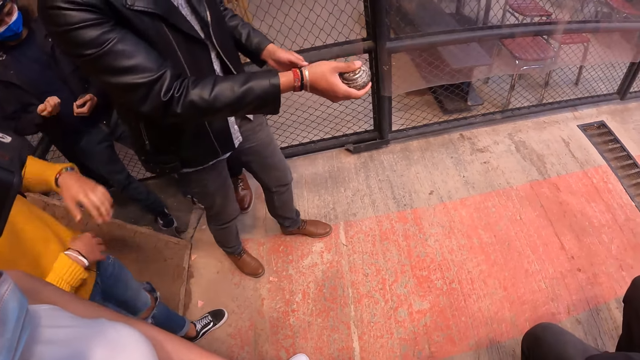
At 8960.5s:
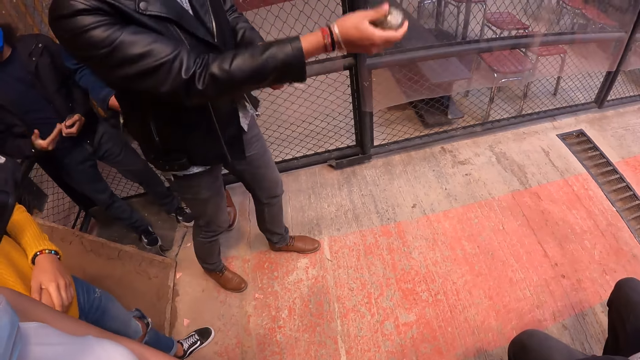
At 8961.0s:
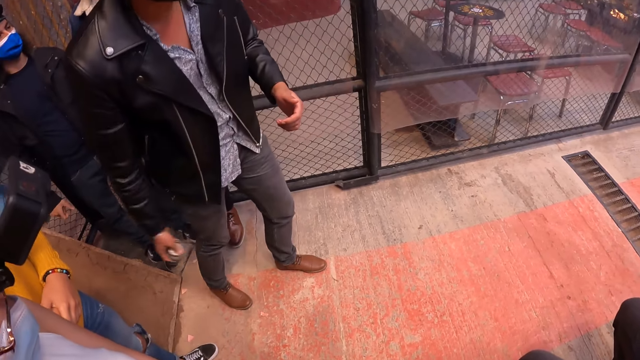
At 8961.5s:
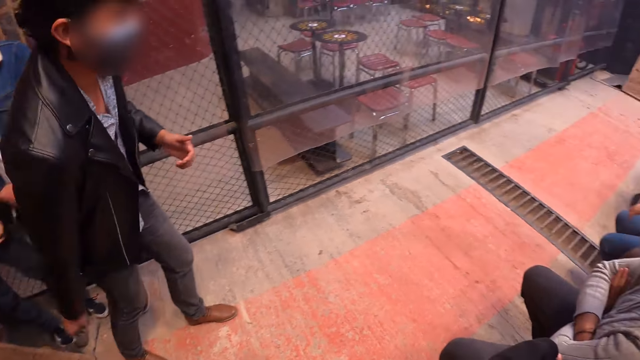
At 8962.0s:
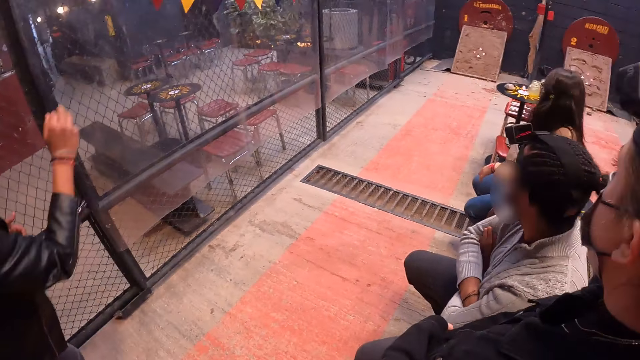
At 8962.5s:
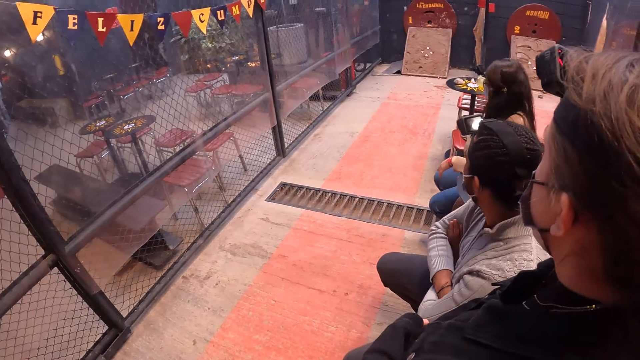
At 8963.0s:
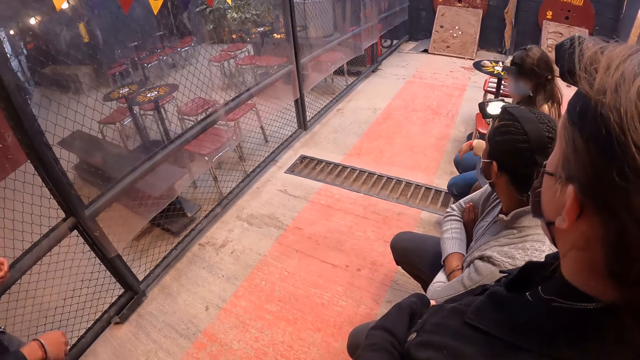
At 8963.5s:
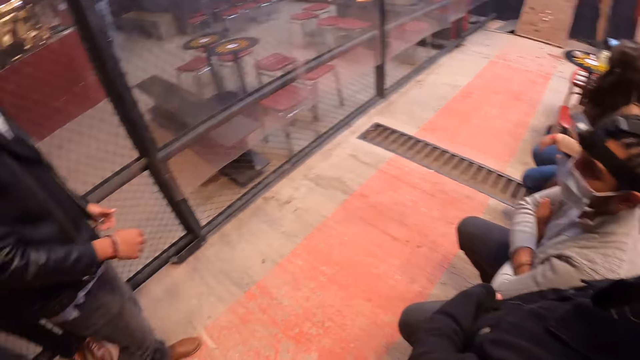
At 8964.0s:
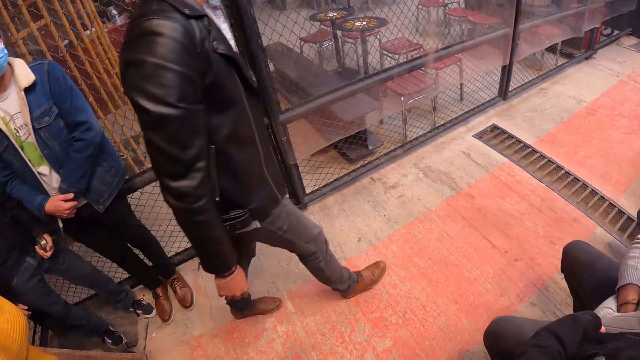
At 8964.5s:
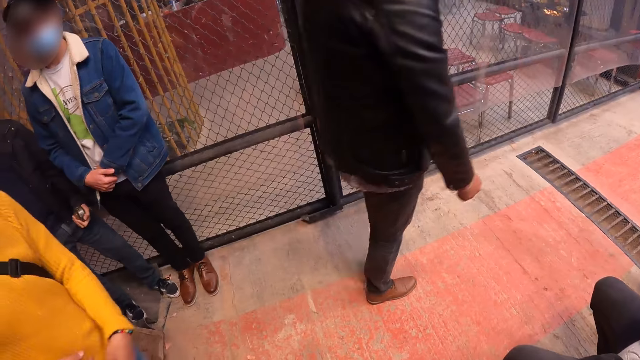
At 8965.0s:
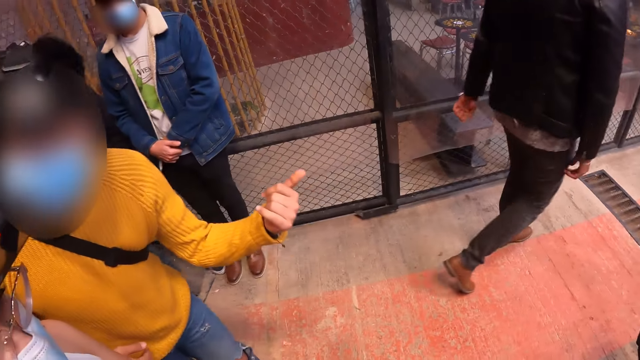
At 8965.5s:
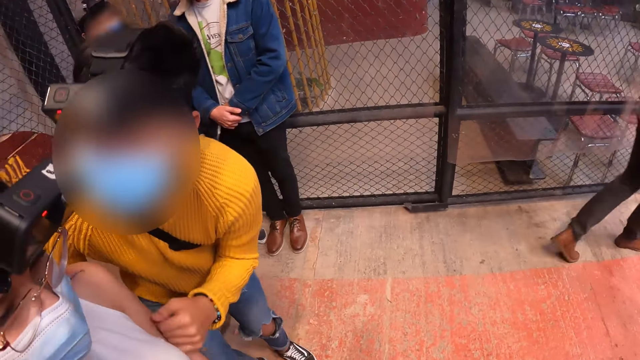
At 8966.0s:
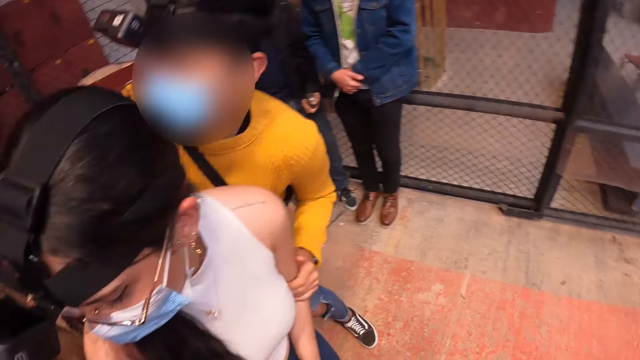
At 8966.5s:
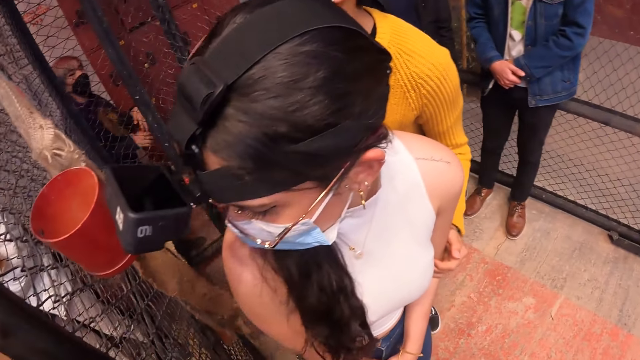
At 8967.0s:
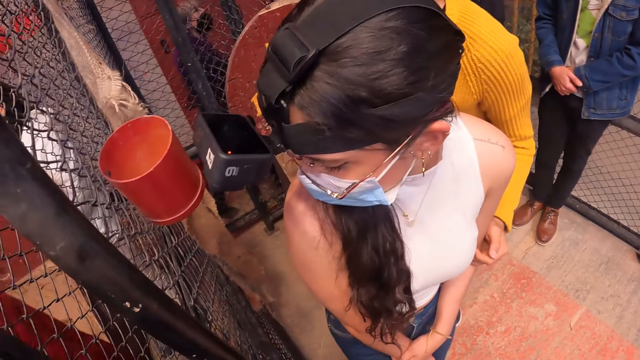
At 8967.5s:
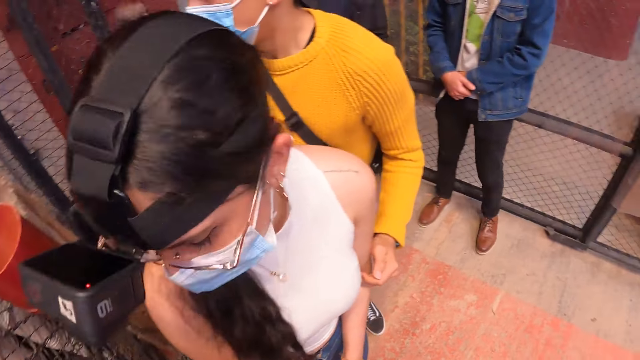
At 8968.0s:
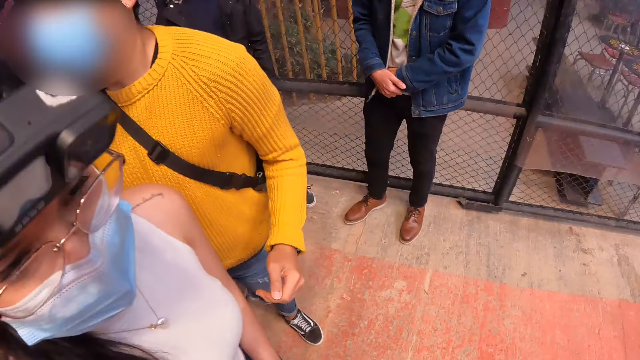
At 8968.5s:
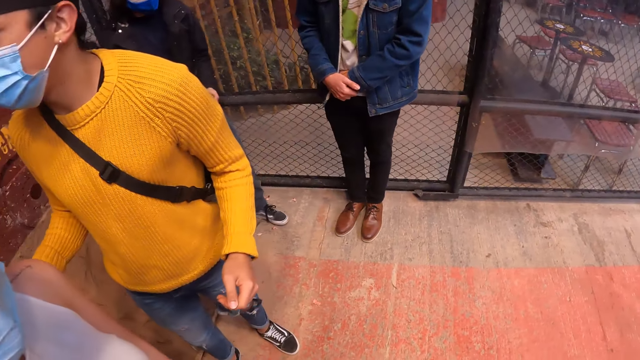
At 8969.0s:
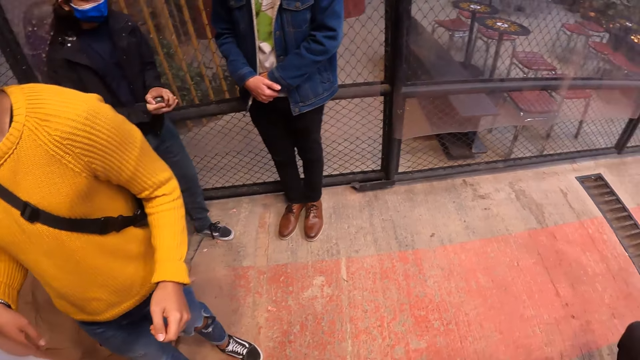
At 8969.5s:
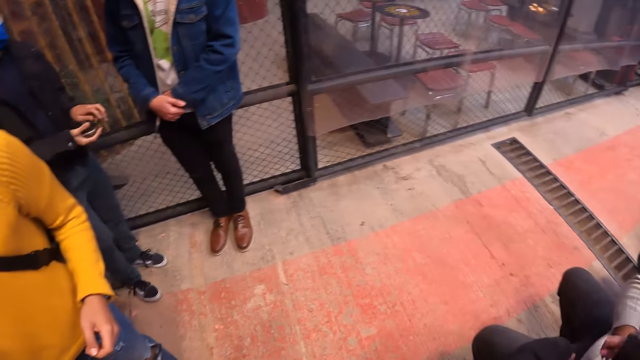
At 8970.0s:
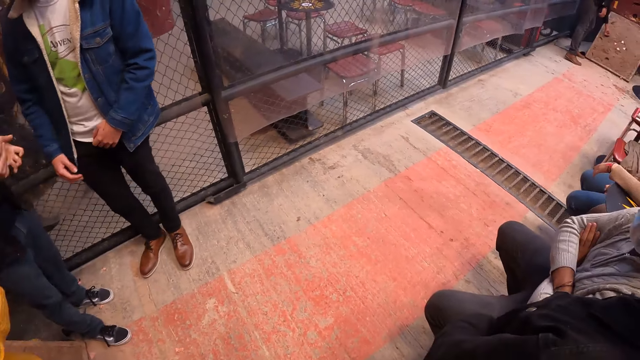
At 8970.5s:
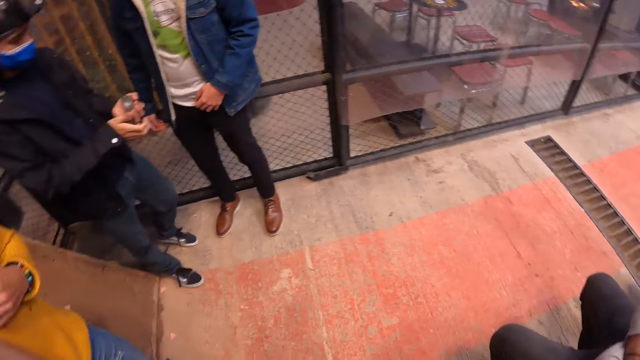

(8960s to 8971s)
A man throws a metal disc on a tejo board with his right hand. The man walks to the tejo board. Another man converses with the camera wearer. The camera wearer looks around the room.

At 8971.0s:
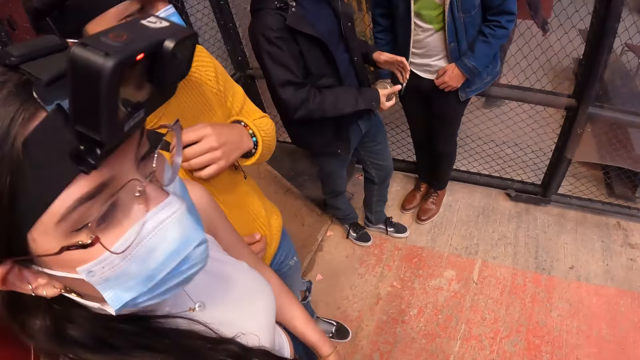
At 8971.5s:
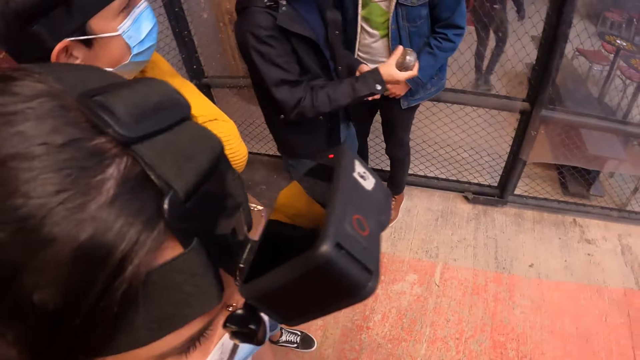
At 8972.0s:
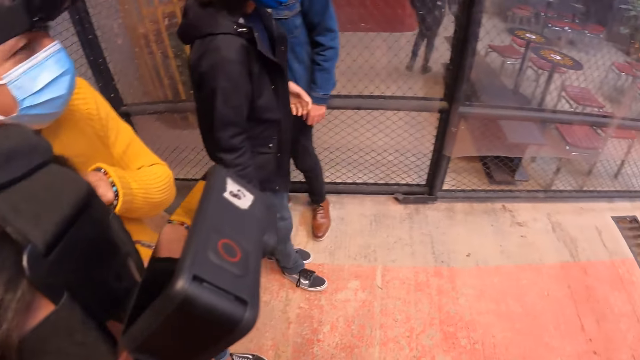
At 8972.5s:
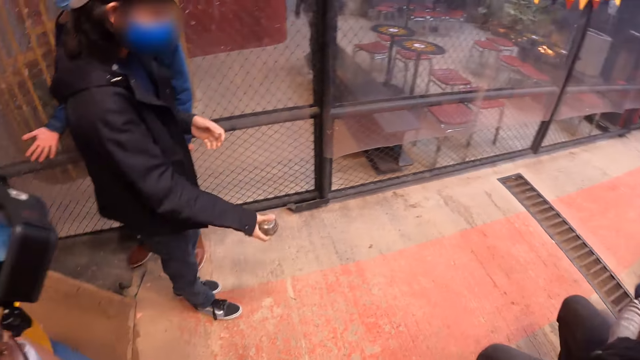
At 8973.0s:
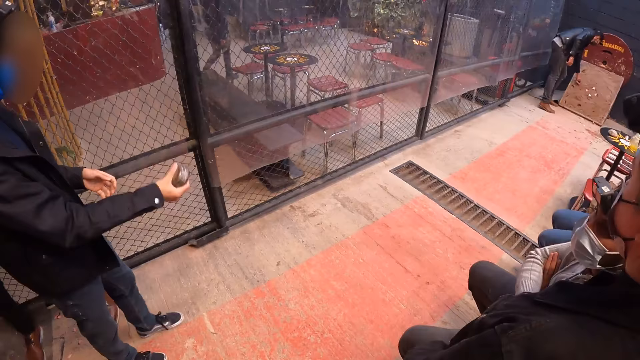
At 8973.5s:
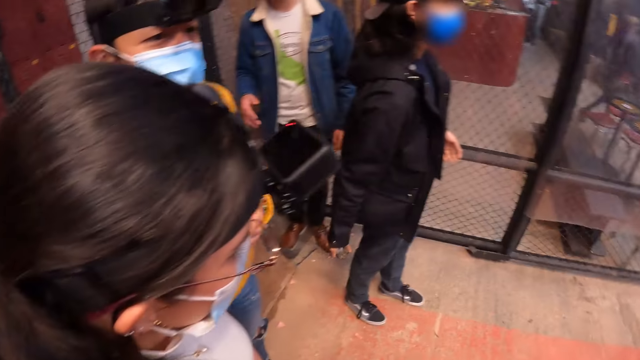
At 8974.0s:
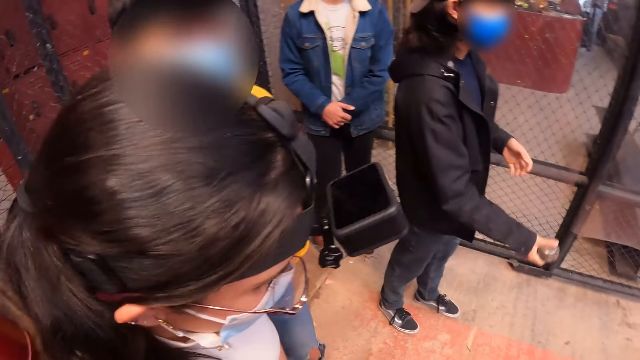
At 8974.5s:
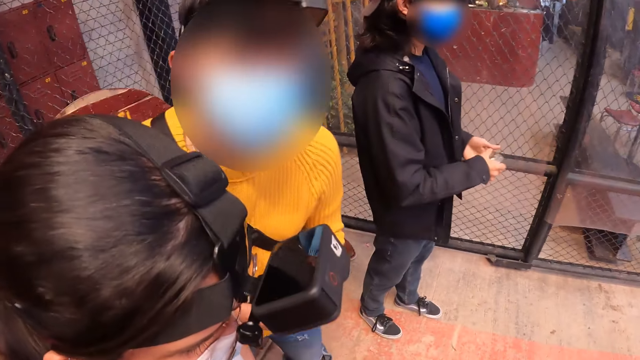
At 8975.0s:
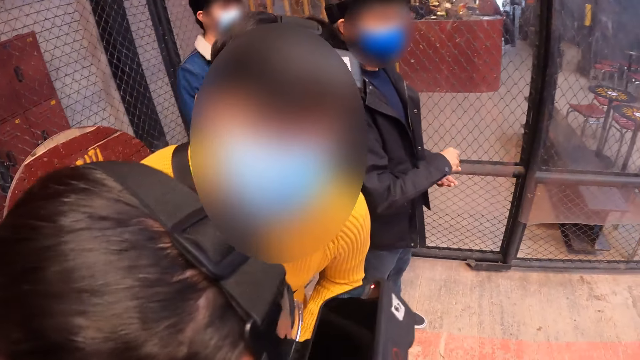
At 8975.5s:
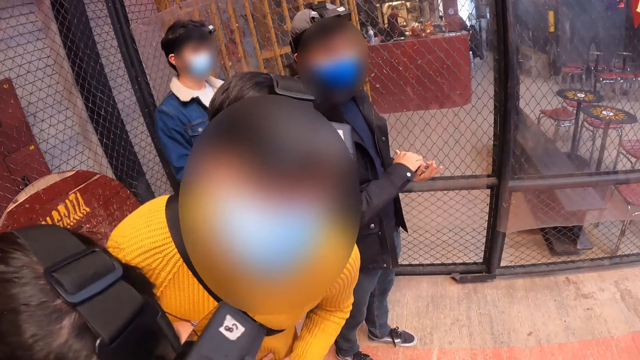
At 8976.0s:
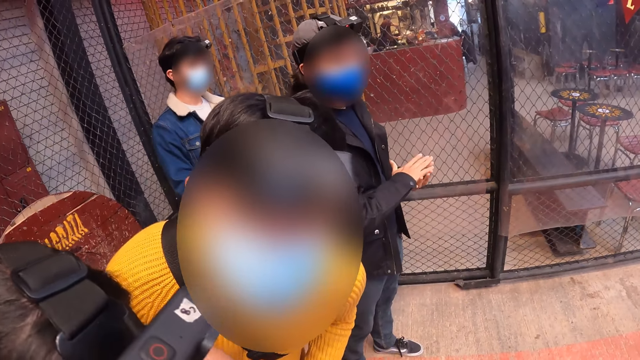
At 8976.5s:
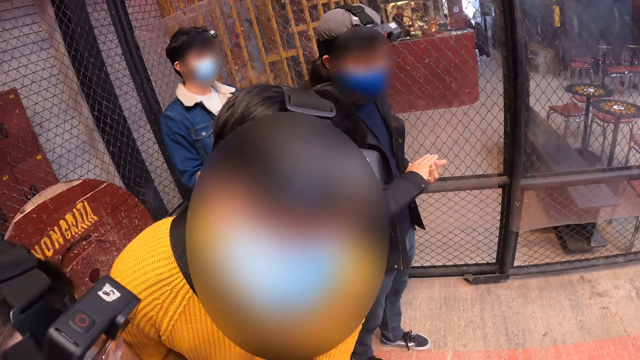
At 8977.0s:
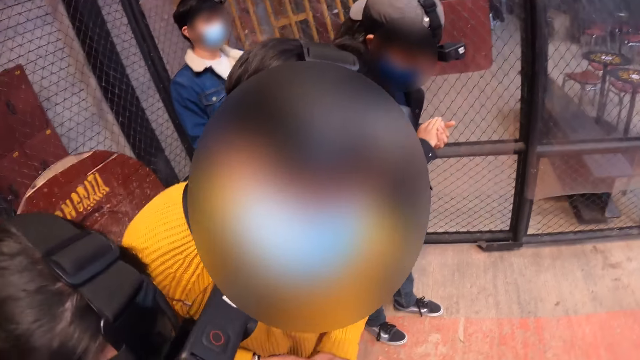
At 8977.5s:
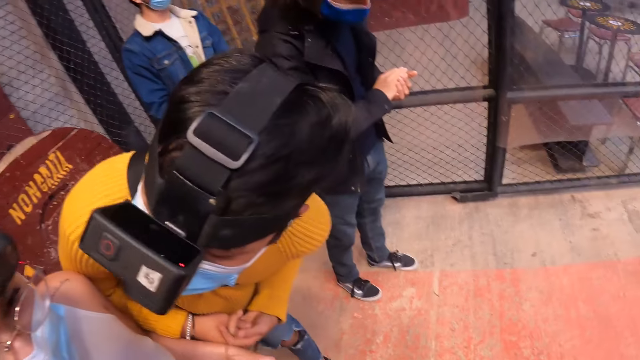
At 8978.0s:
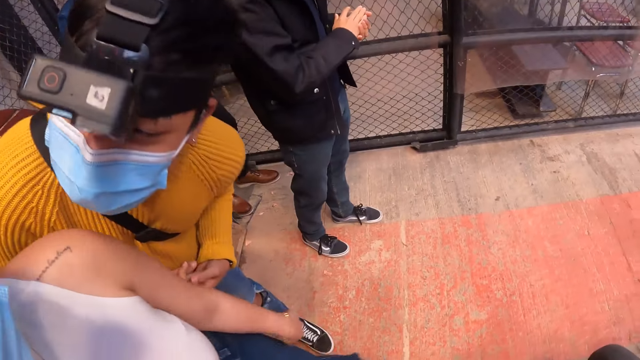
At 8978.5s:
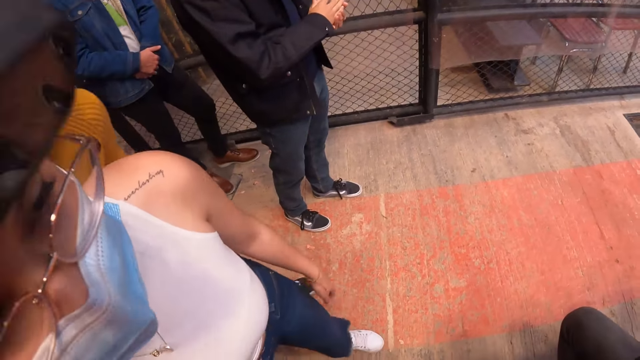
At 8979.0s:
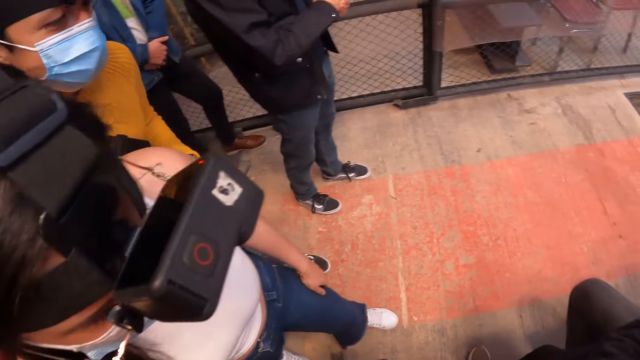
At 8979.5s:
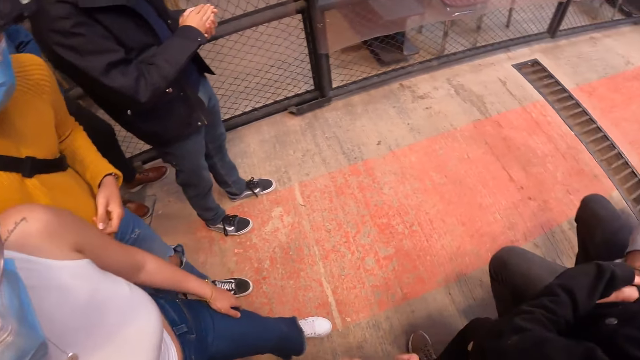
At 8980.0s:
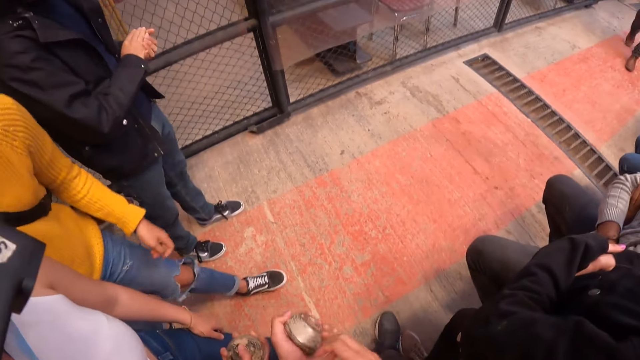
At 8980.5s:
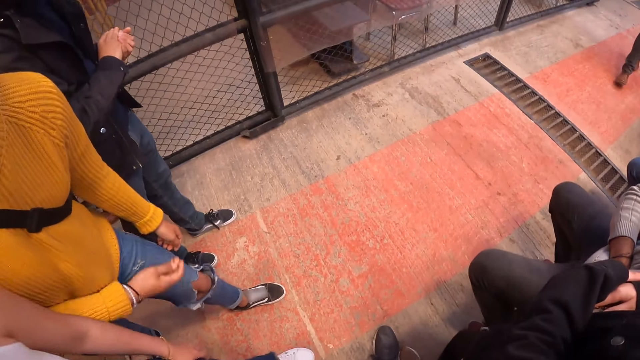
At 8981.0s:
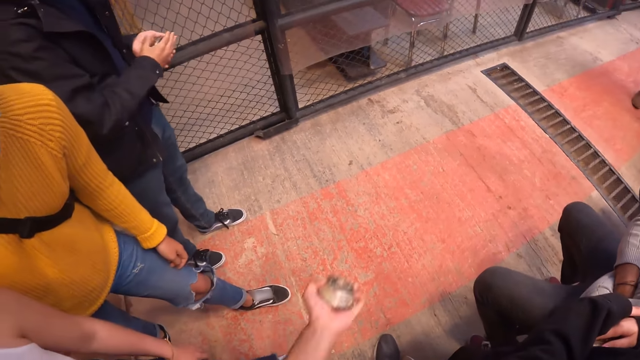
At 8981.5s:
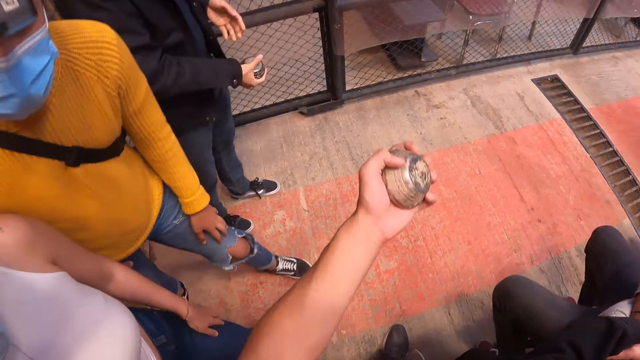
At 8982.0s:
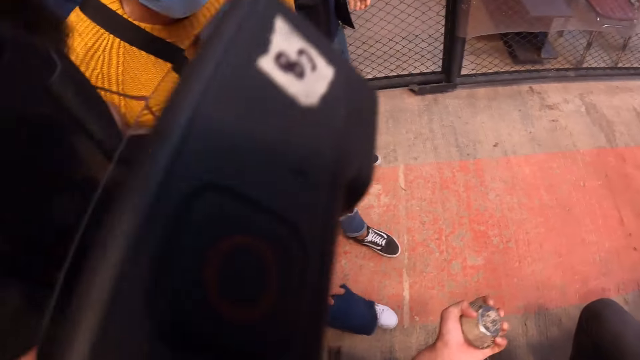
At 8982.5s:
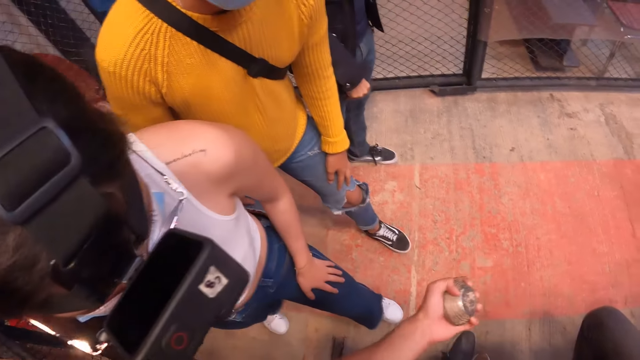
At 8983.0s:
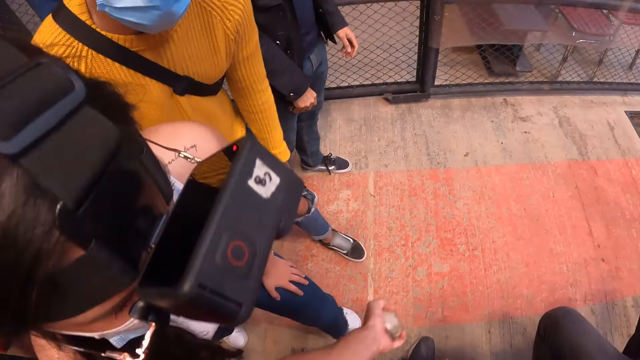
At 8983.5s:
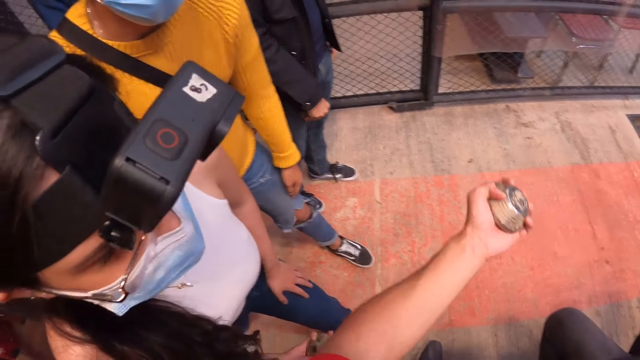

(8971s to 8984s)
A man holds something. The camera wearer looks at another man. They hold something.
